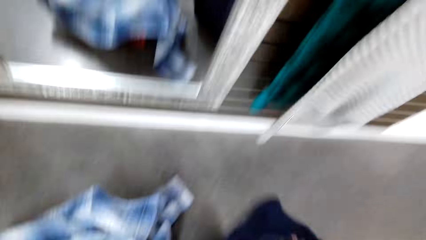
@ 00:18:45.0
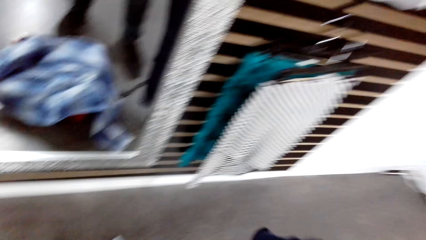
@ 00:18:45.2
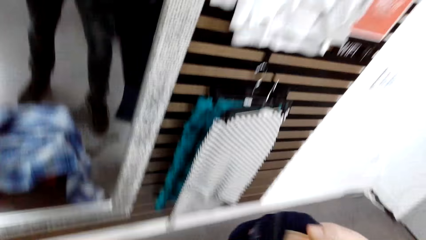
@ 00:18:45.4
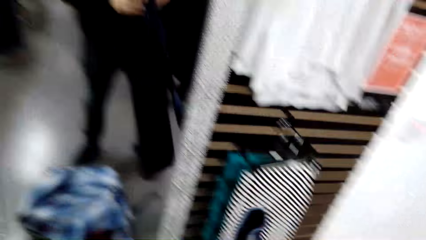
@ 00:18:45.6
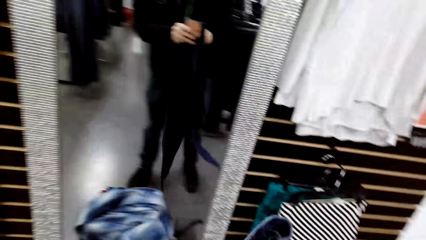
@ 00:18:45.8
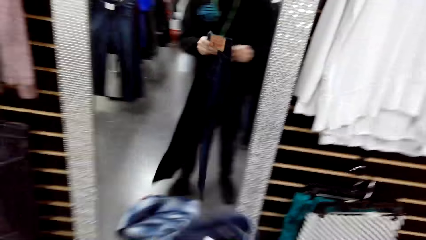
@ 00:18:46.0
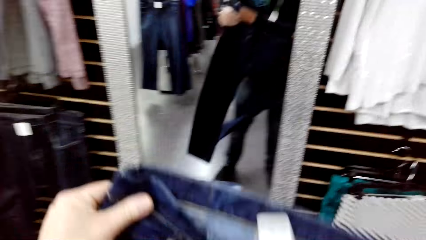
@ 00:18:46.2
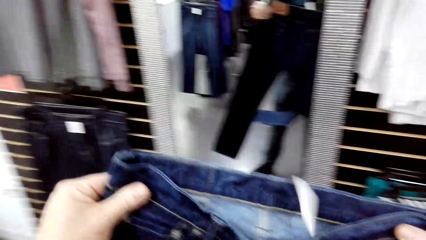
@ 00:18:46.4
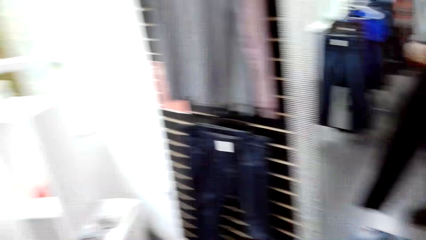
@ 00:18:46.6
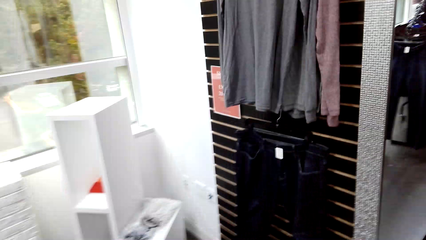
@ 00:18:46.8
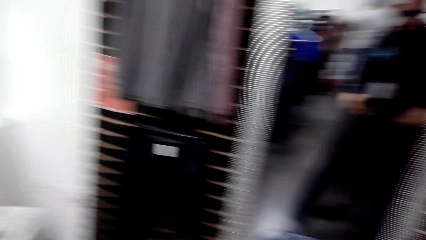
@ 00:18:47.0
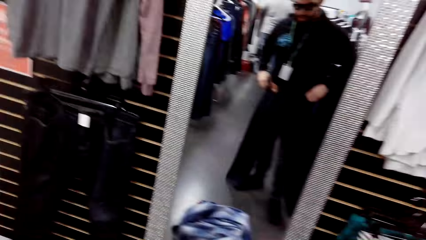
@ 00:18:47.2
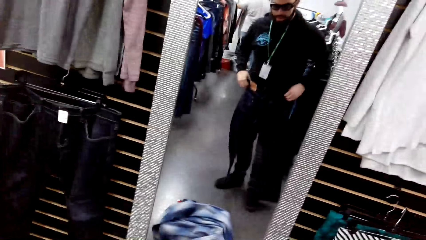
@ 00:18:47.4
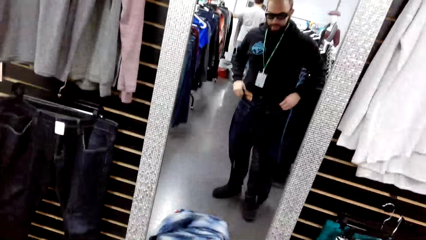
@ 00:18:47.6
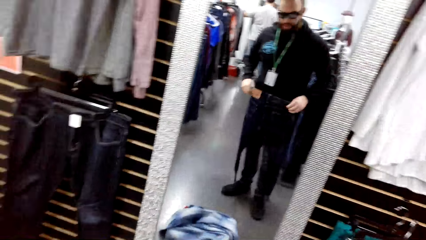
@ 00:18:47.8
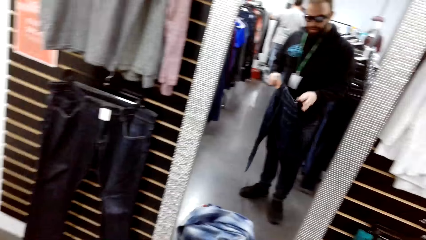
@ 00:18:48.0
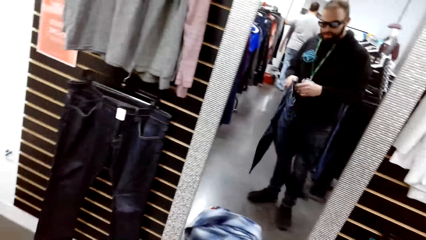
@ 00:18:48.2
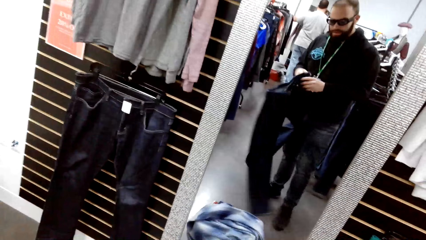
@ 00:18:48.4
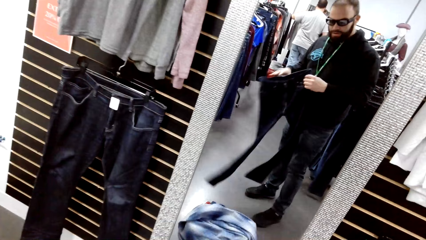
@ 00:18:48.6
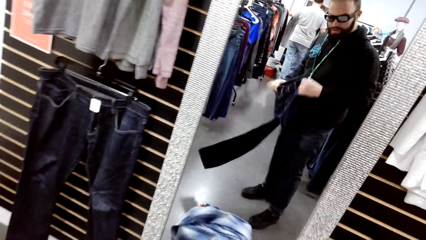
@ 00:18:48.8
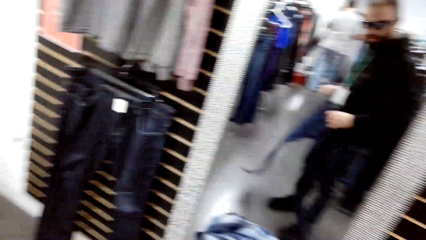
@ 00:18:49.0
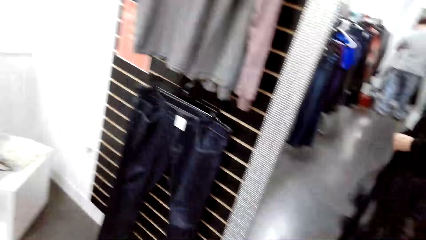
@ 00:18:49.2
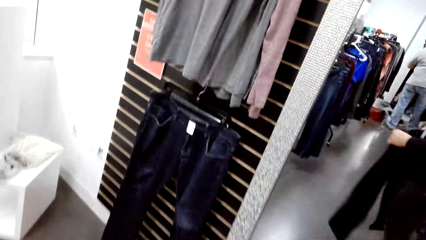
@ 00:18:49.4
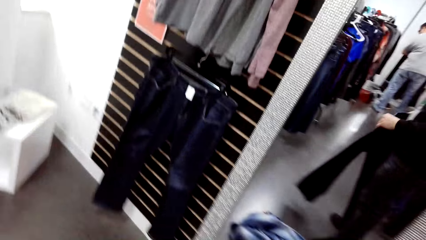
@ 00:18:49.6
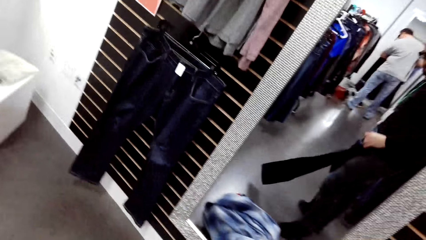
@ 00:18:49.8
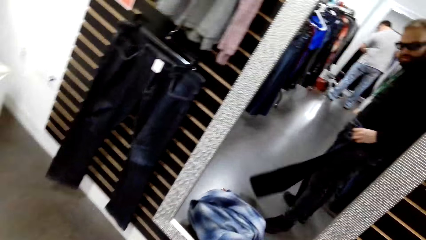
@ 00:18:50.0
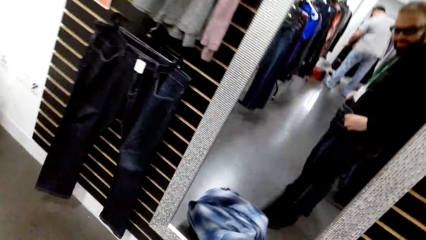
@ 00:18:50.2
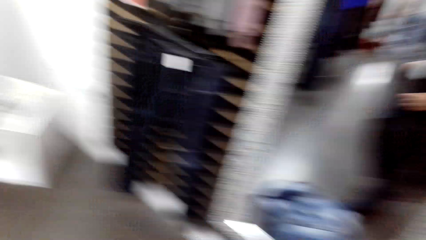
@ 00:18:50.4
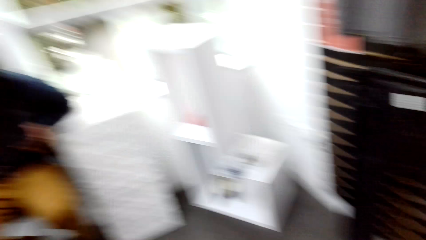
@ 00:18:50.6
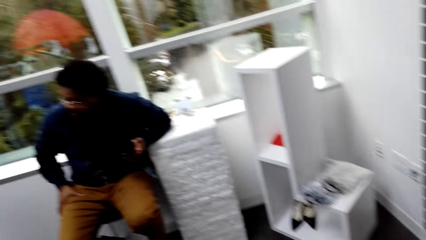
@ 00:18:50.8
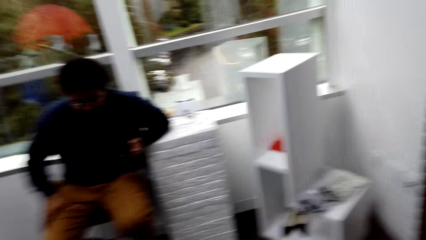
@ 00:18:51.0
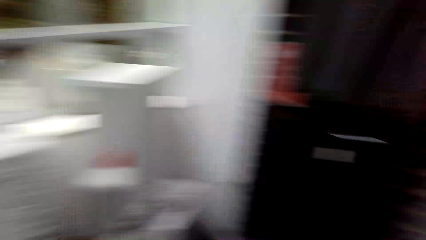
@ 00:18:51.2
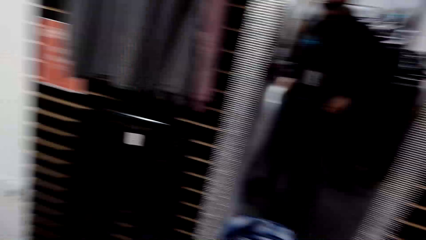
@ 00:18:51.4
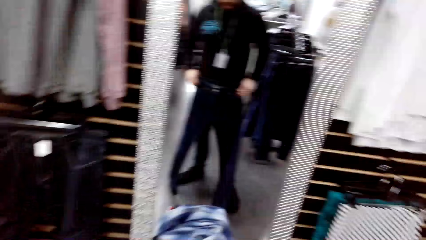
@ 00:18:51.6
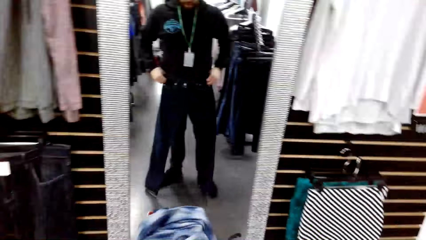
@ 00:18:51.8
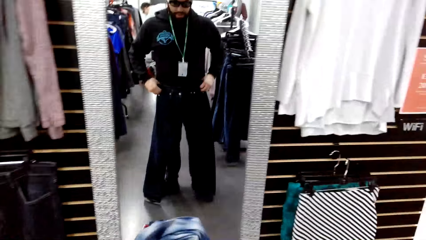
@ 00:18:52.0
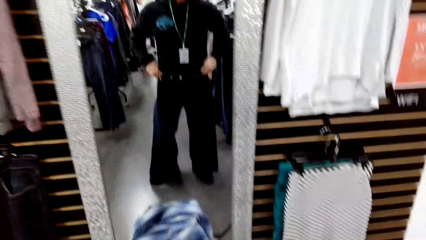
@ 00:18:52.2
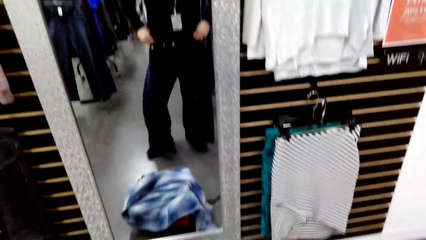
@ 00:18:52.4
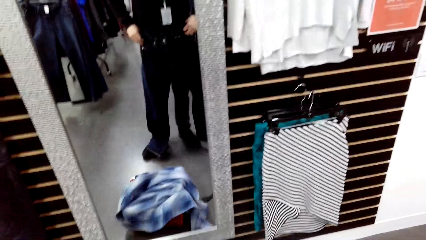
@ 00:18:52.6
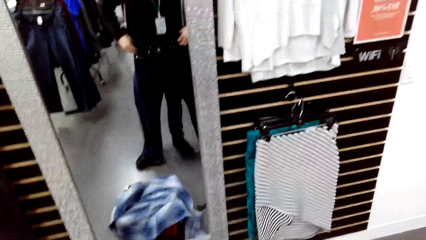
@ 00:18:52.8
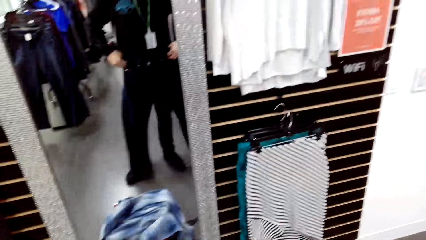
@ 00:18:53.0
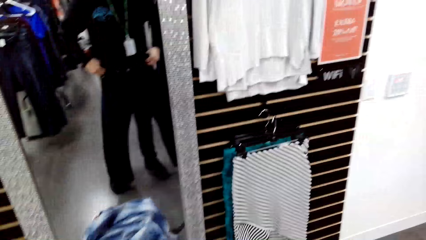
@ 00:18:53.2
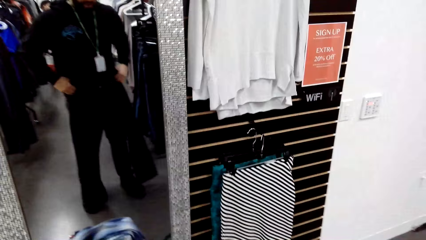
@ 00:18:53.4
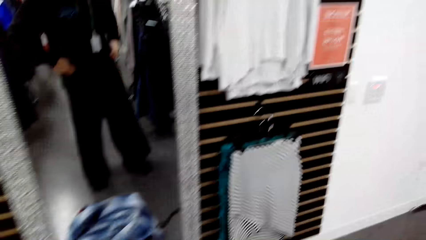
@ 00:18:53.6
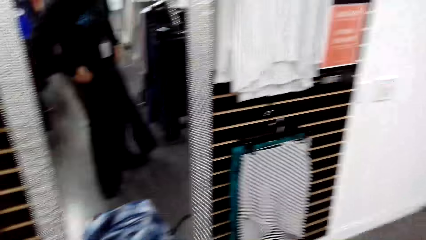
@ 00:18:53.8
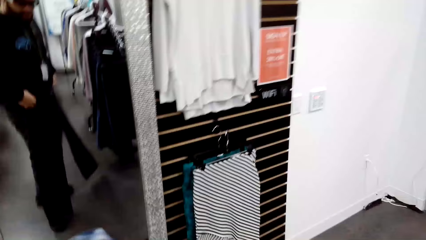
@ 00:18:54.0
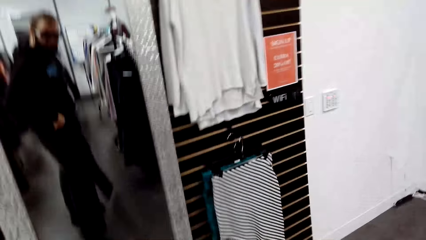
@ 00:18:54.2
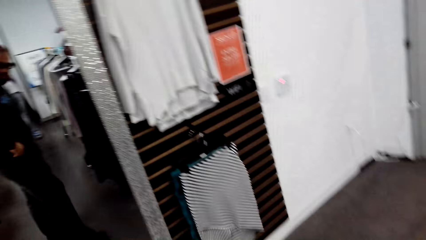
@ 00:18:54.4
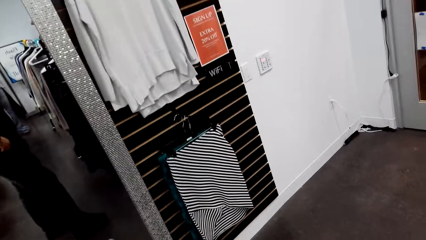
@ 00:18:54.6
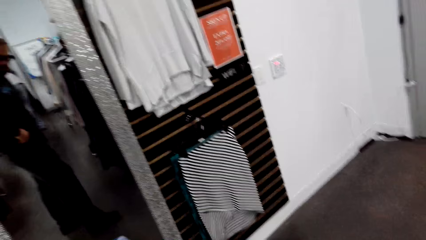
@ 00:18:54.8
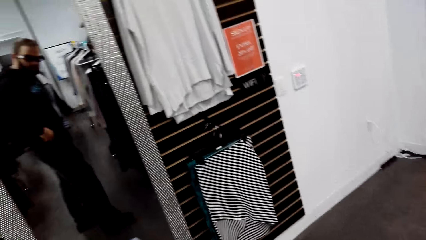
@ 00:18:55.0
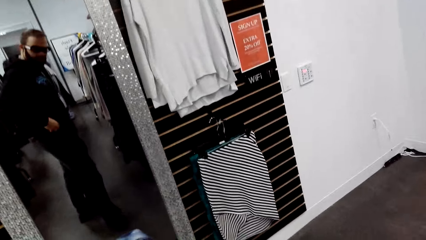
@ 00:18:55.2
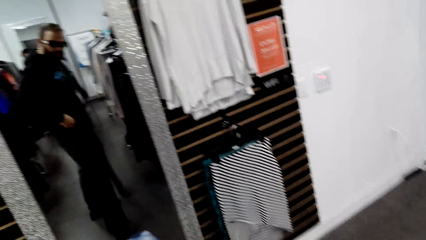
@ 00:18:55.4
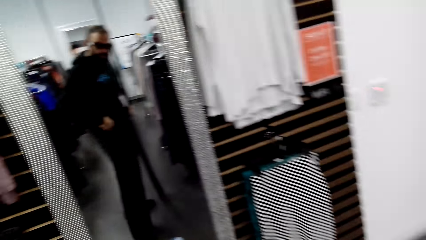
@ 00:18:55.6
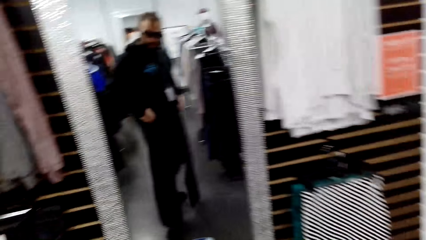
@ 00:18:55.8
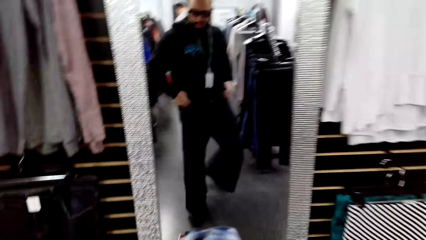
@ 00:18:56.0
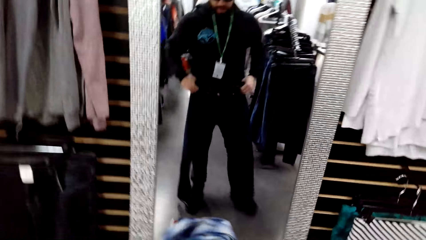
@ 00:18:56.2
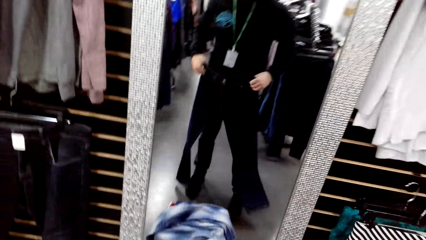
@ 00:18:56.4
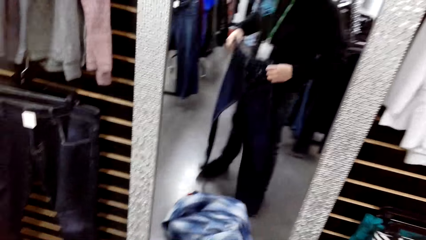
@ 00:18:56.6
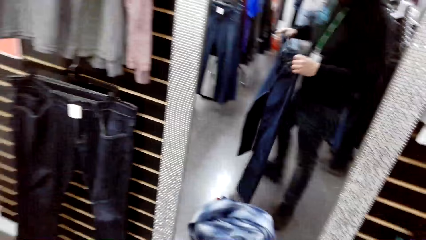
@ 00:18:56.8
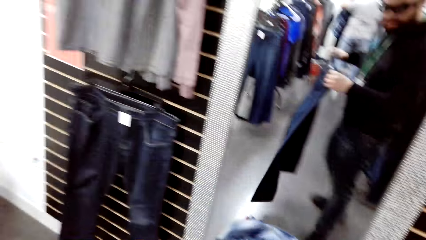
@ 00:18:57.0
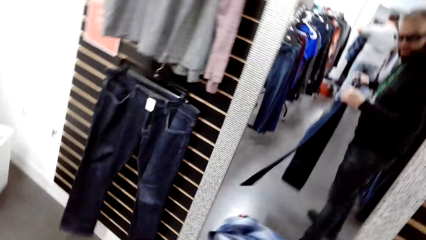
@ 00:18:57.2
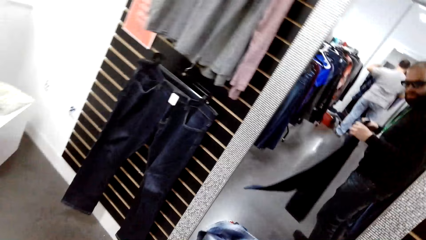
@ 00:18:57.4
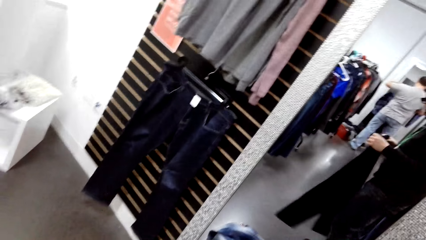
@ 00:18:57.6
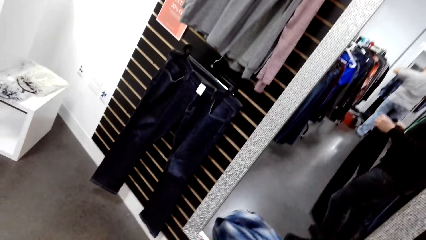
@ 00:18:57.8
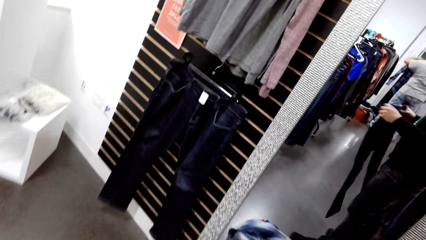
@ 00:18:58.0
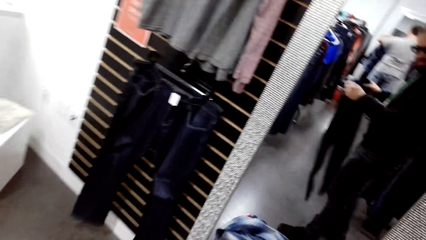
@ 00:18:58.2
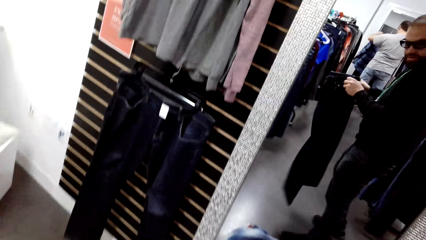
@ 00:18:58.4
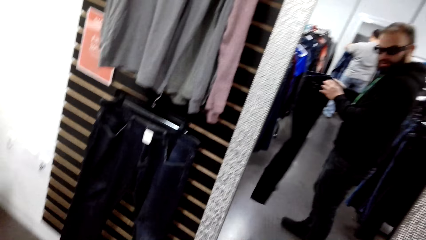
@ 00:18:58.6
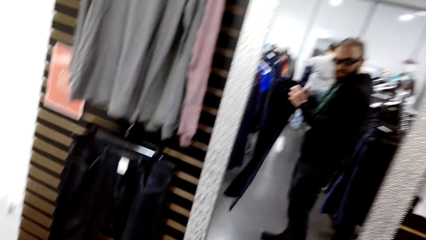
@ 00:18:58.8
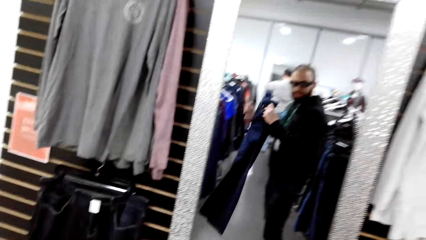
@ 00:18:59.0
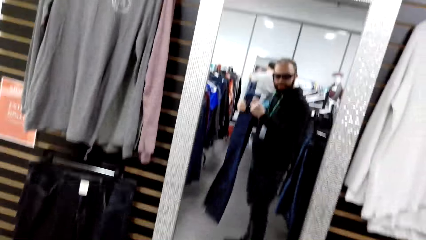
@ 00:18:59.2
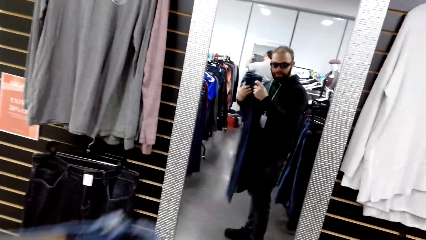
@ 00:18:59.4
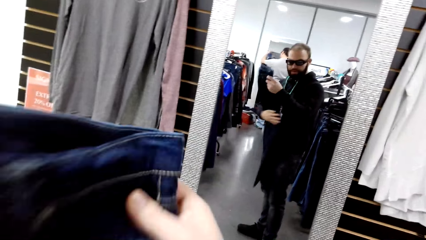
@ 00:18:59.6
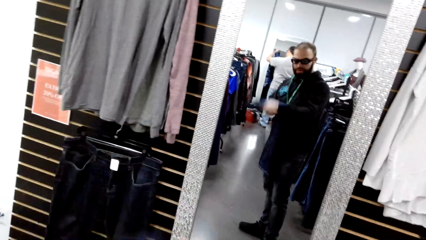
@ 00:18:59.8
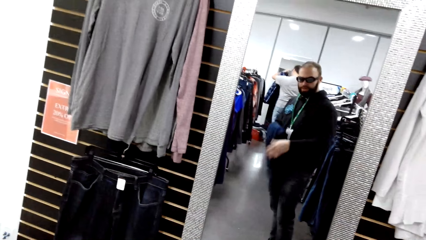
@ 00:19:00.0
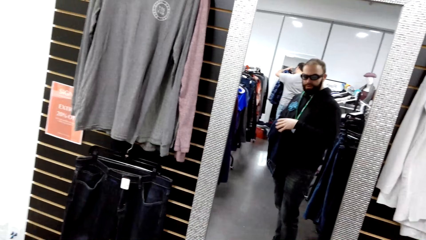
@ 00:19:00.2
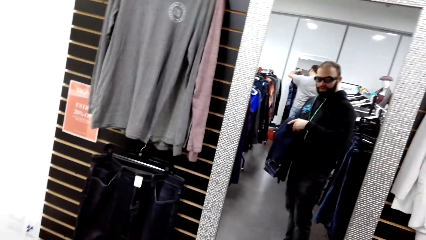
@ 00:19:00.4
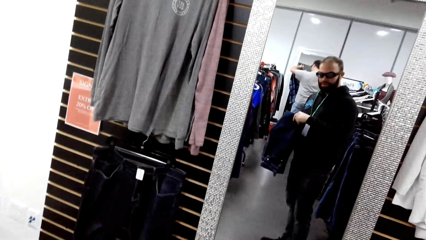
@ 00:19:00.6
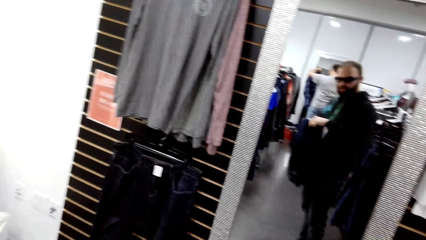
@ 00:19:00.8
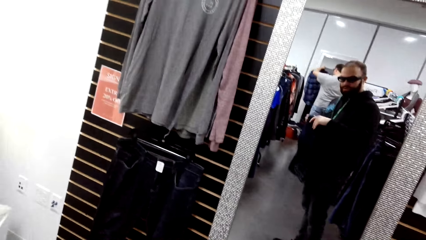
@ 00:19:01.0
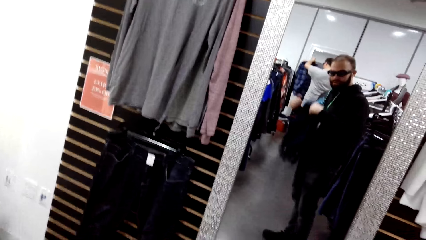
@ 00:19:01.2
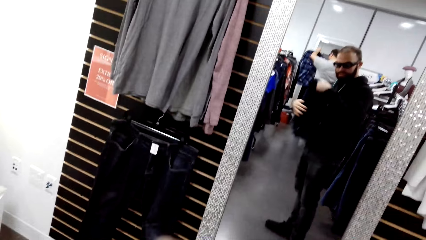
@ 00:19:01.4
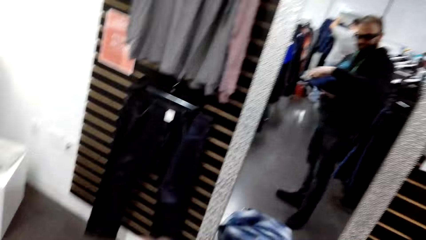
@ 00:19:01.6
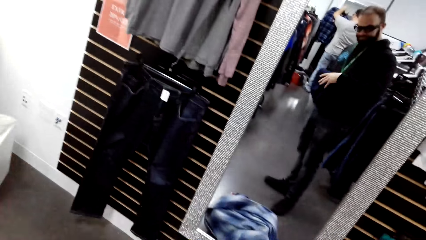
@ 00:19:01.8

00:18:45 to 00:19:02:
The camera wearer stretches the jeans or trouser on the mirror. They hold the trouser and fit the trouser. They converse with a person. They look around and stretch the jeans on the mirror. They fit the trouser, hold the trouser, and fold the jeans.
